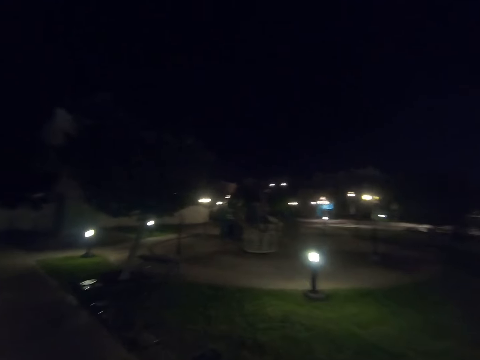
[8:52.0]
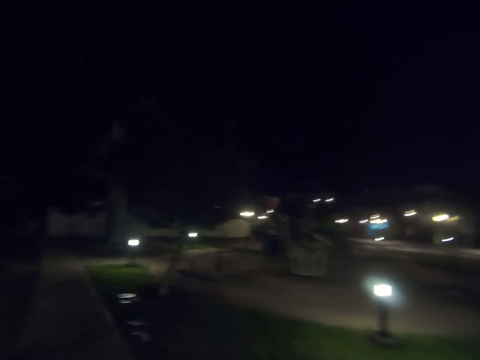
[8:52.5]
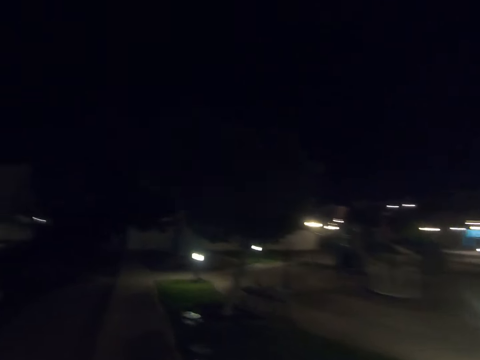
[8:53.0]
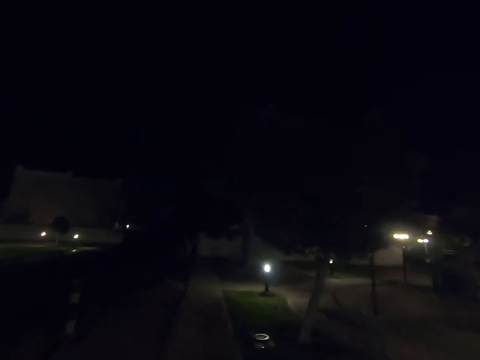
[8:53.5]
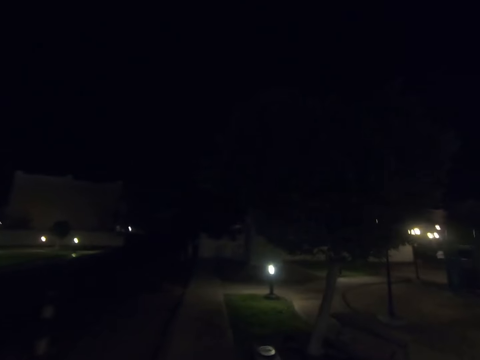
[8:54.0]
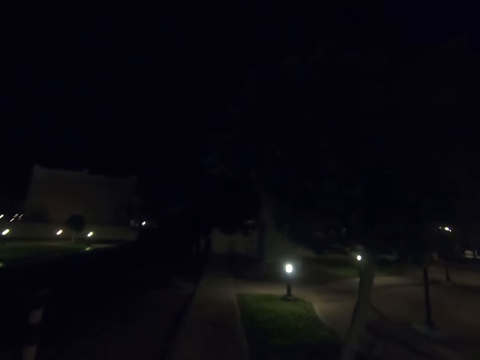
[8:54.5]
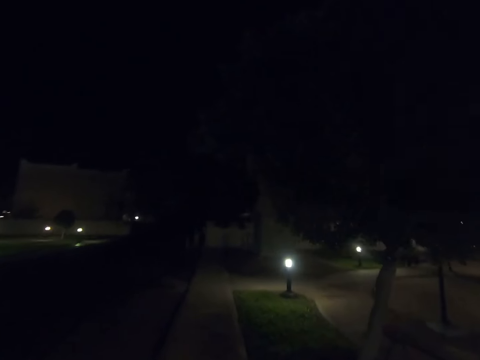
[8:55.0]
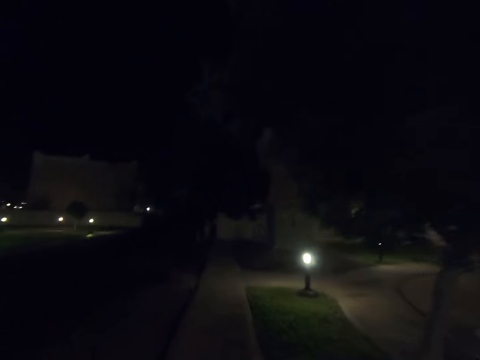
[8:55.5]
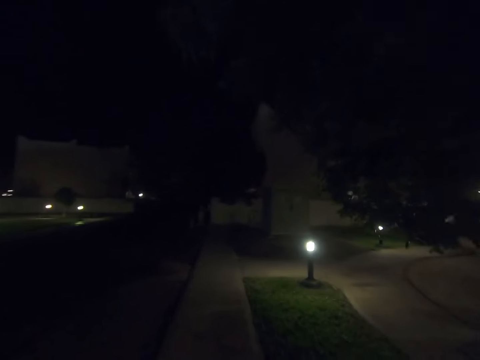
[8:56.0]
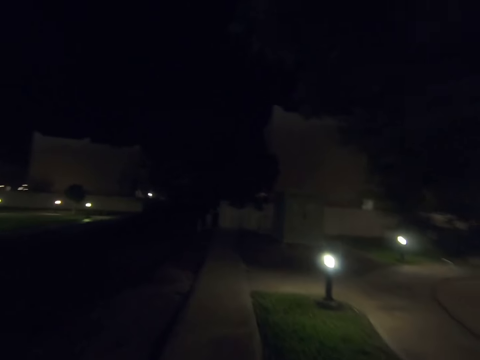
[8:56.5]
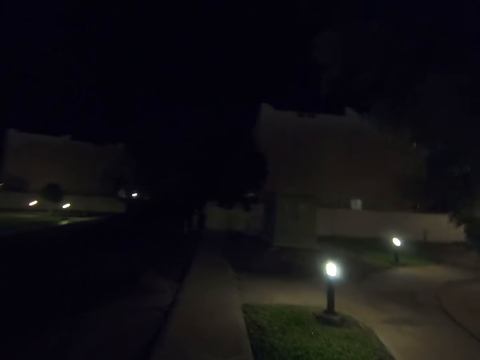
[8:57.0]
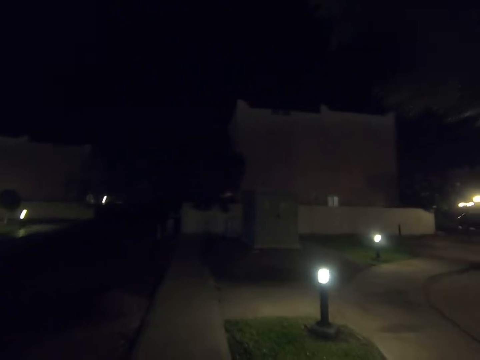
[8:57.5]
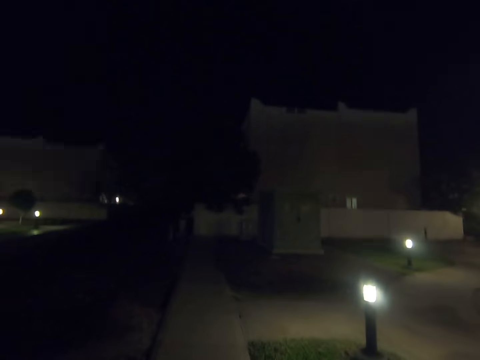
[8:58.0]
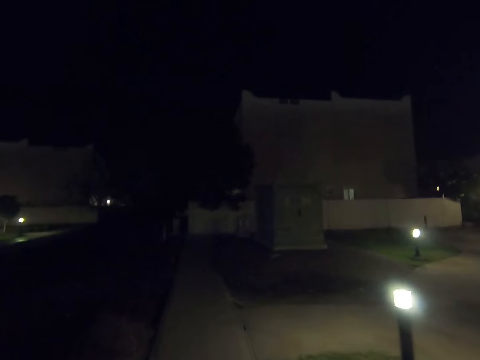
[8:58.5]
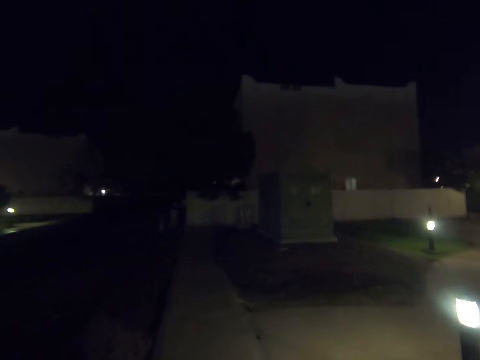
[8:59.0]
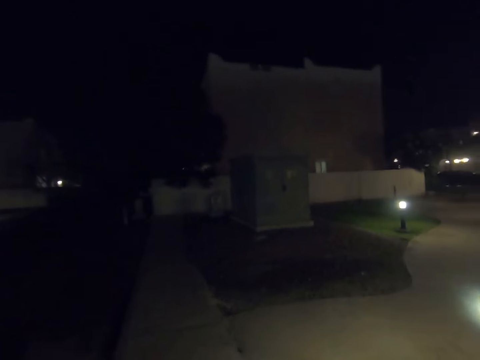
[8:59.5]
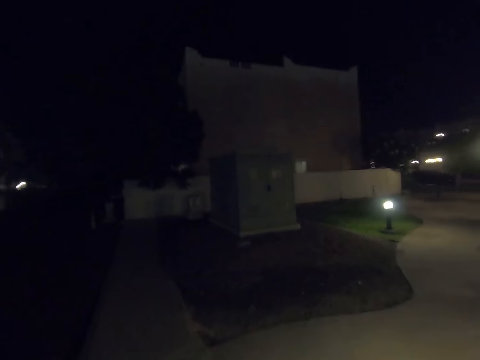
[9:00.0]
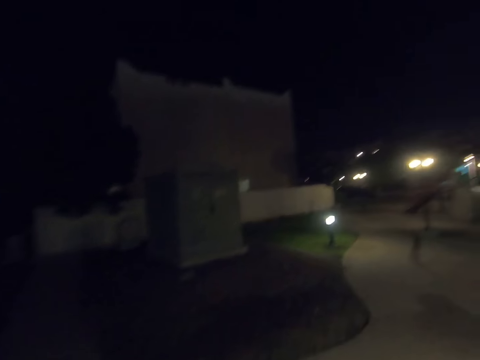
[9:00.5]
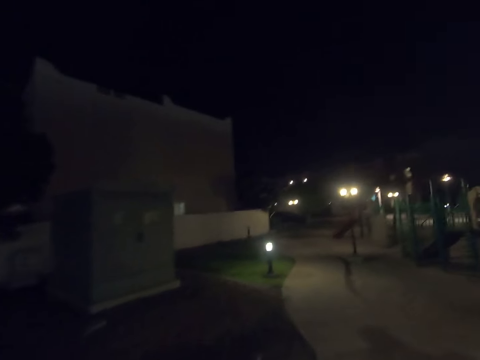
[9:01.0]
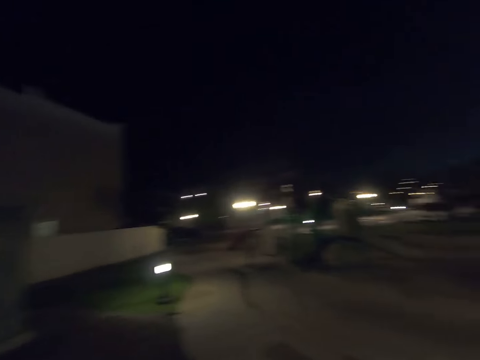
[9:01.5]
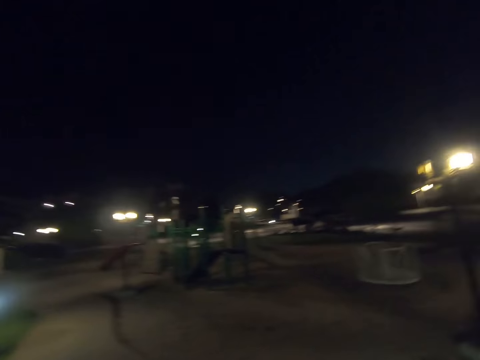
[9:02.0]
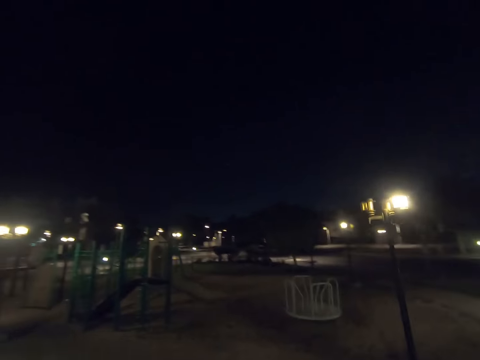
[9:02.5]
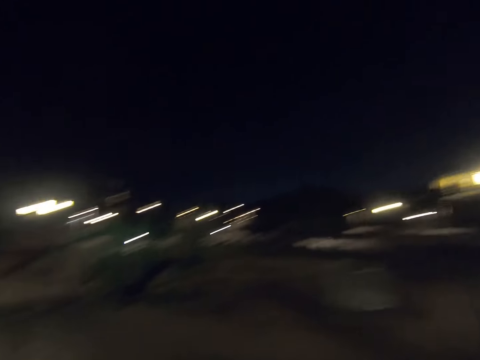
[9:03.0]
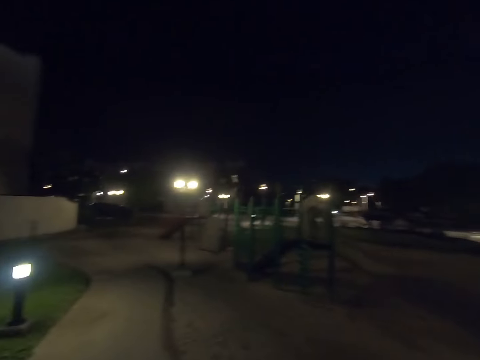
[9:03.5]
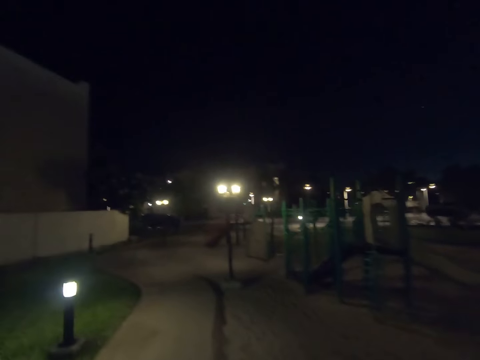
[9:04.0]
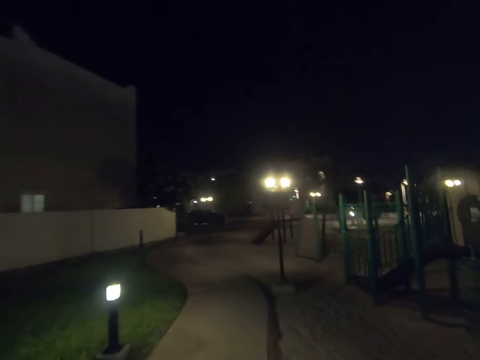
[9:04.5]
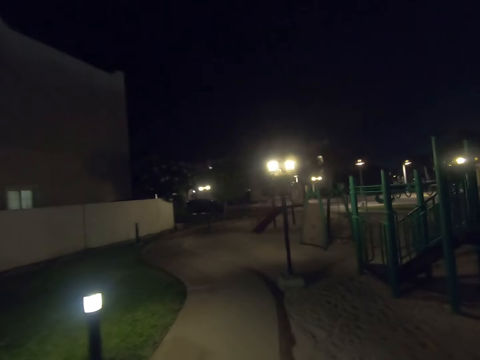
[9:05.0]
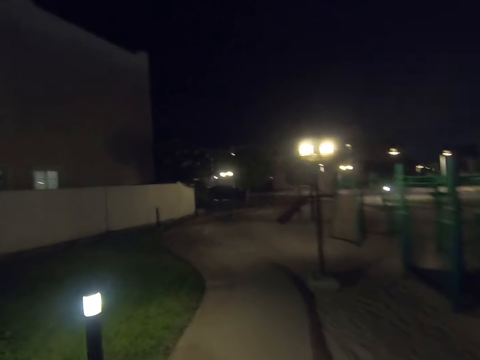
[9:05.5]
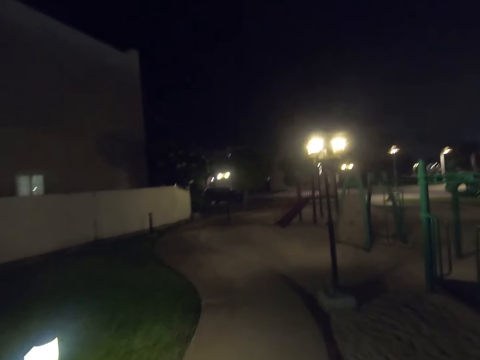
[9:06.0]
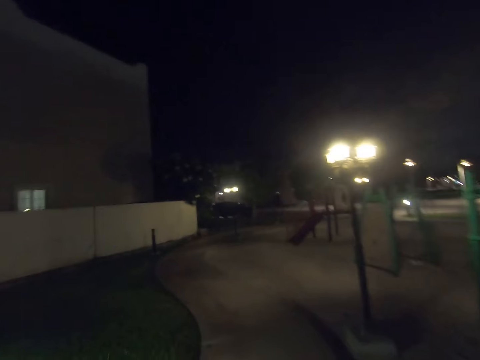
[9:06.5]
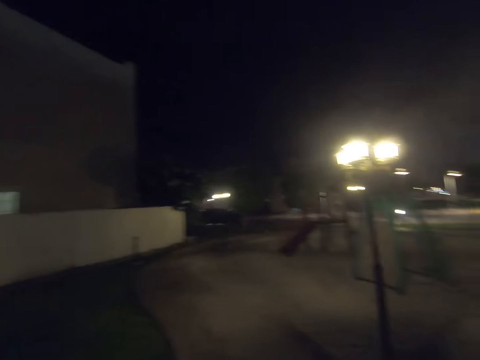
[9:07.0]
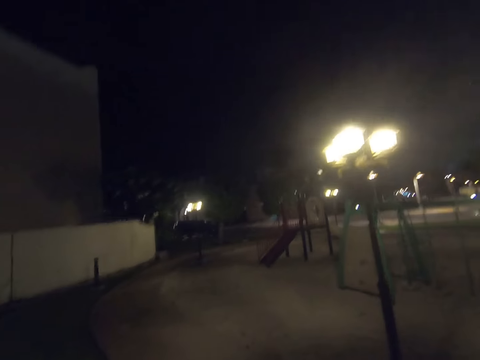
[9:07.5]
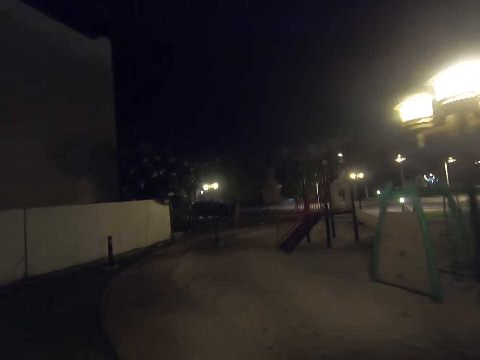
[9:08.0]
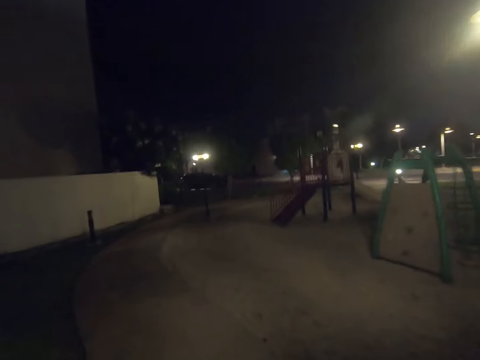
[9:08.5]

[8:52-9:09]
The camera wearer walks into a playground.

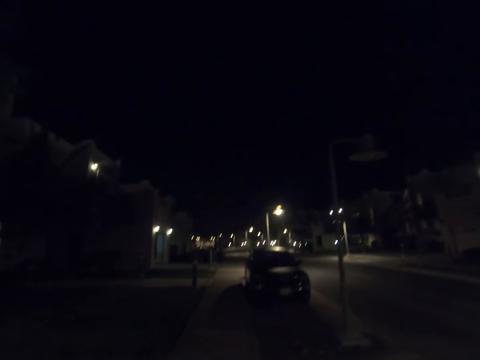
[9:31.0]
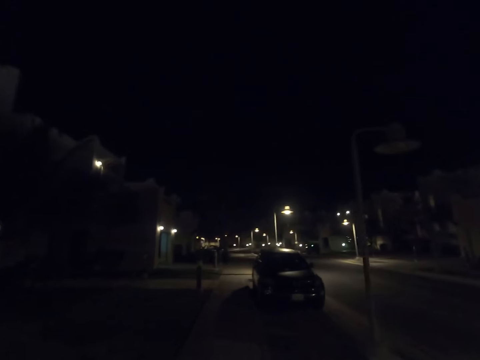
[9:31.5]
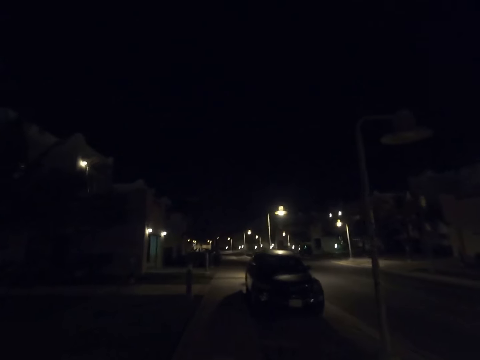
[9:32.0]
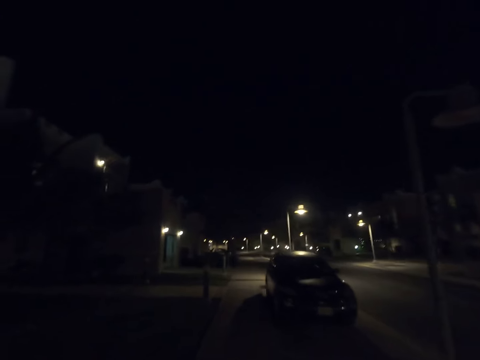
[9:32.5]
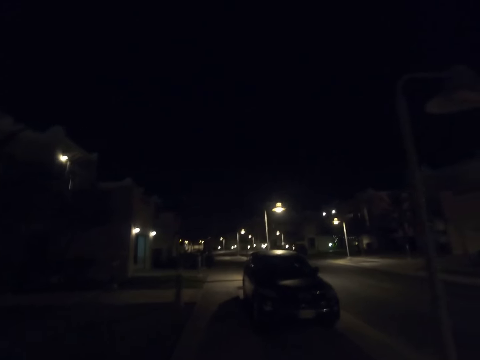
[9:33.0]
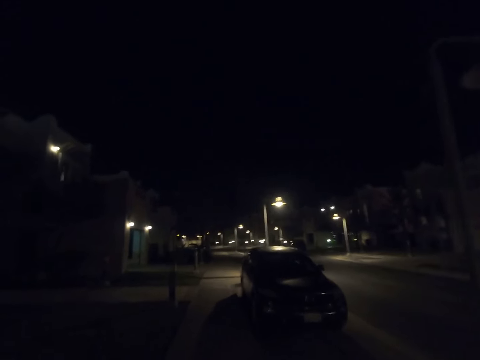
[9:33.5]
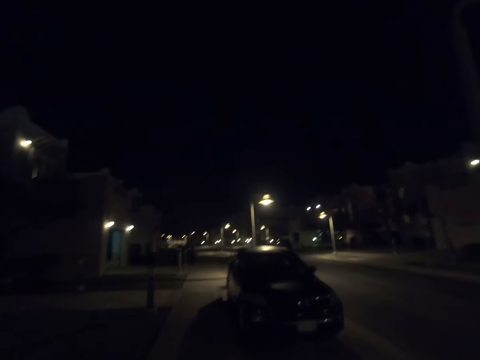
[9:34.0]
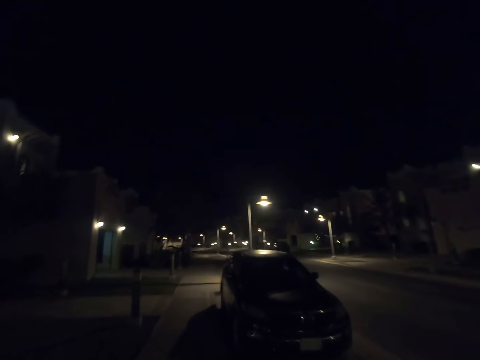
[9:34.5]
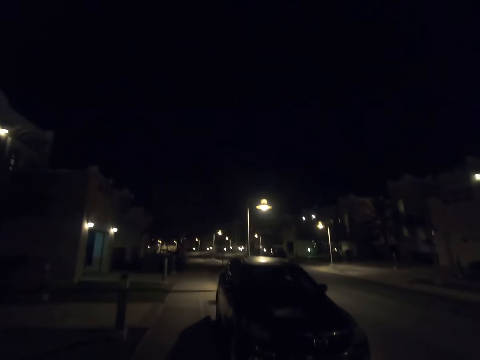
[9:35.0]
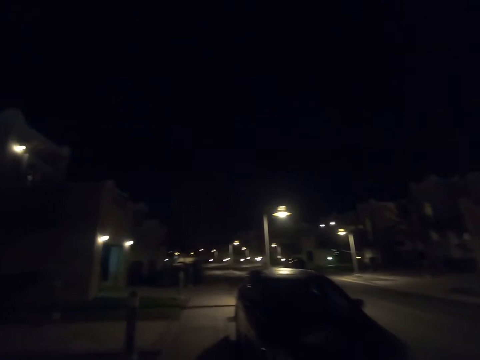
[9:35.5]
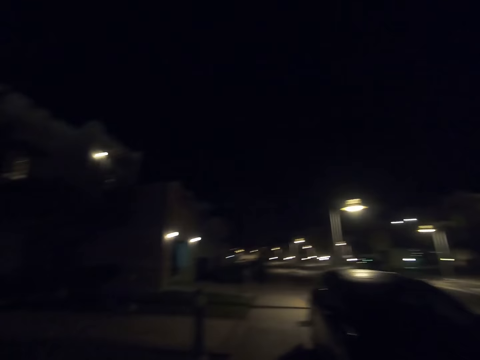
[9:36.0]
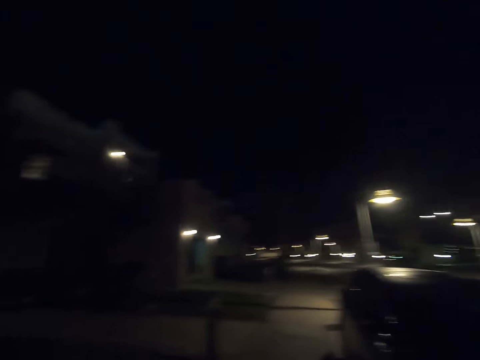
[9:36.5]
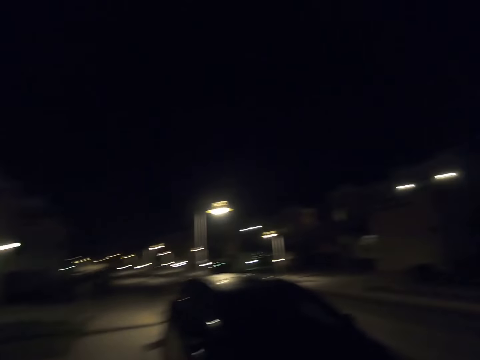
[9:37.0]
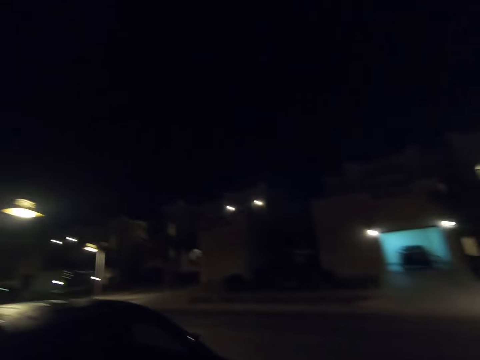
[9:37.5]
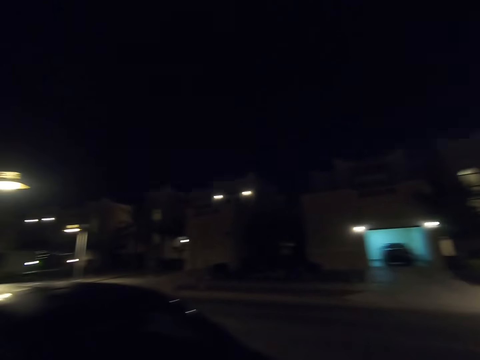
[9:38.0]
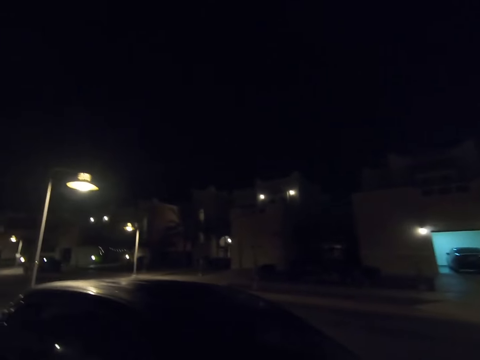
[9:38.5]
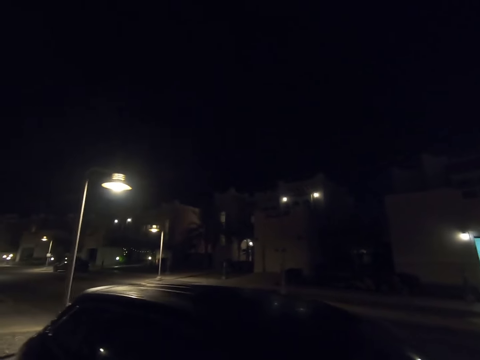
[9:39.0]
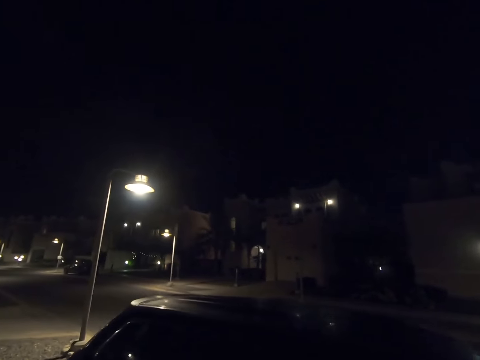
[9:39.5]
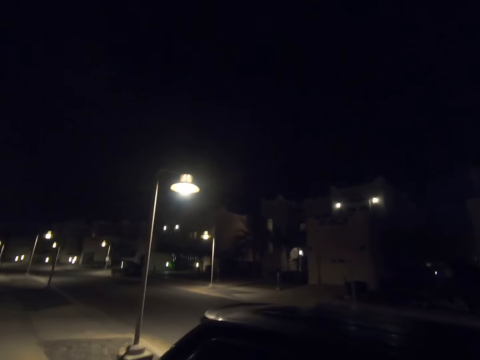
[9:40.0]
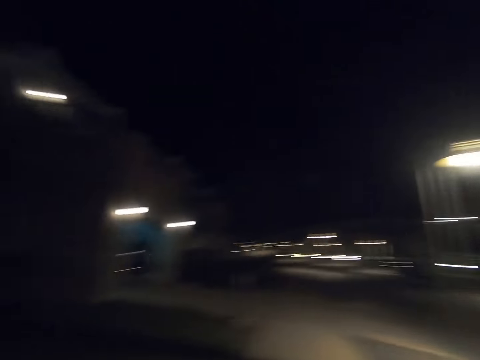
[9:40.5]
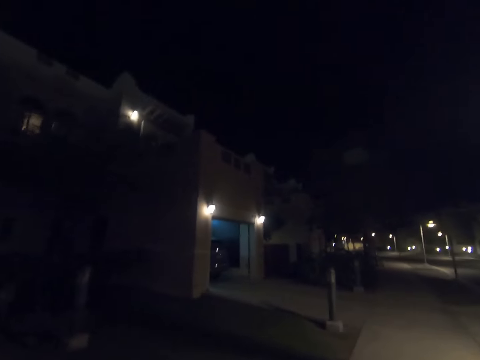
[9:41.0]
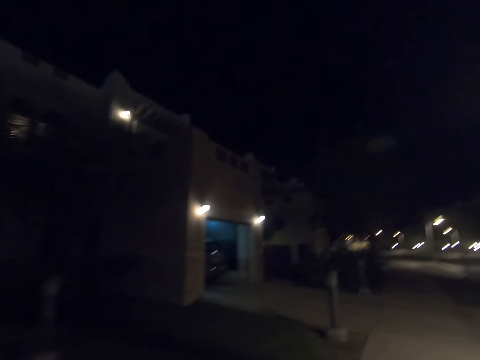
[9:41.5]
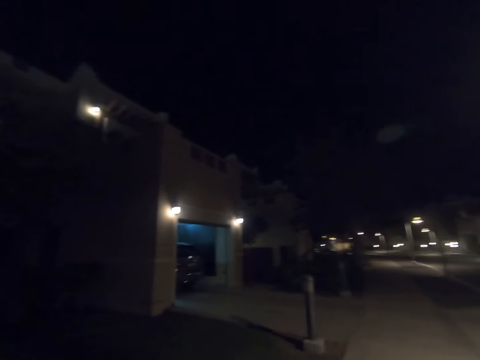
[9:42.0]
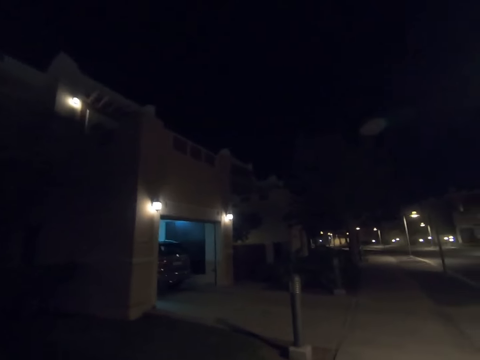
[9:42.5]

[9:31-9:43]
The camera wearer walks past a street light pole. He looks to his left. He looks to his right. He walks past a black car and looks at the car. He looks to his left. He walks along the road.
